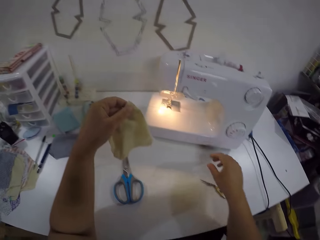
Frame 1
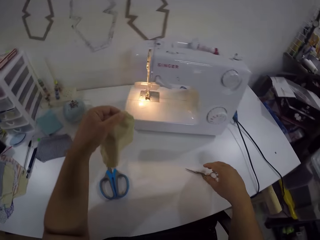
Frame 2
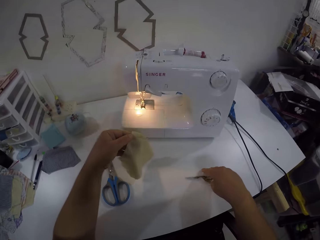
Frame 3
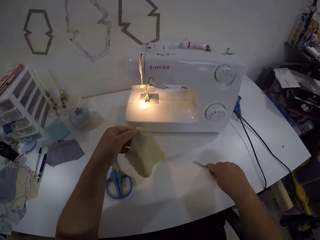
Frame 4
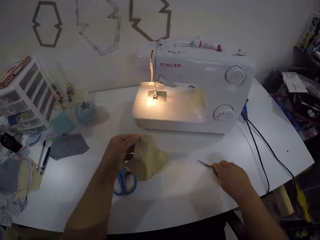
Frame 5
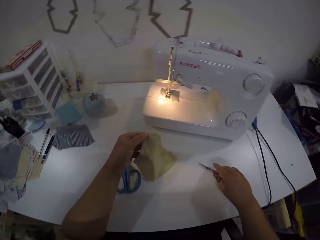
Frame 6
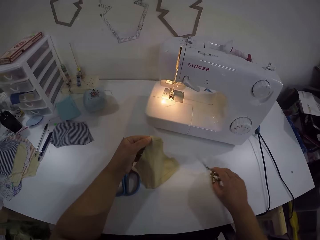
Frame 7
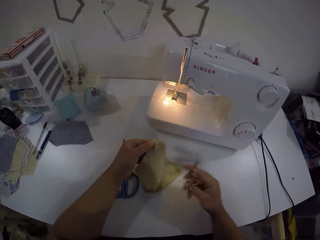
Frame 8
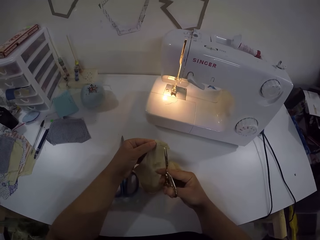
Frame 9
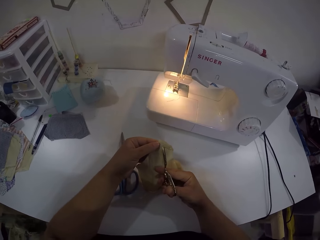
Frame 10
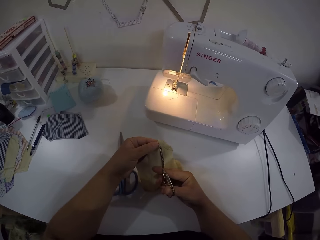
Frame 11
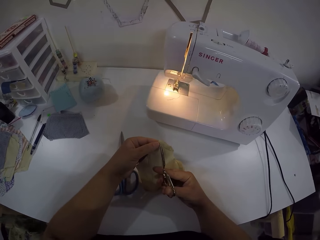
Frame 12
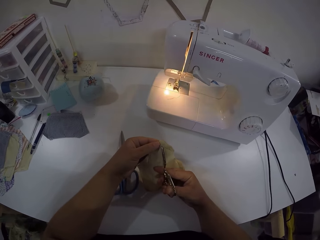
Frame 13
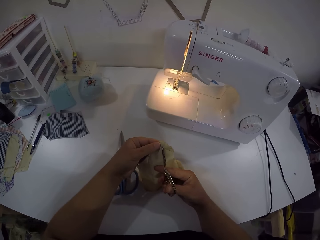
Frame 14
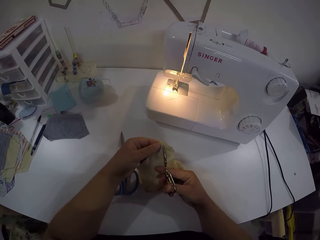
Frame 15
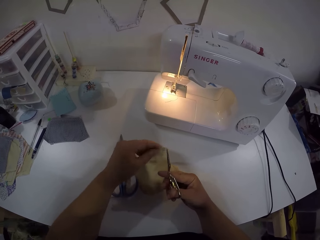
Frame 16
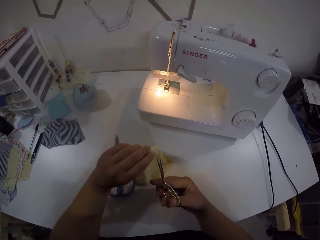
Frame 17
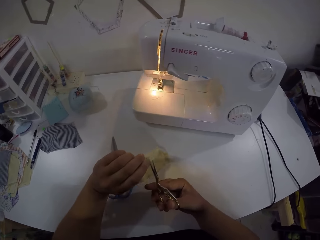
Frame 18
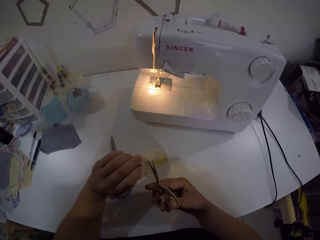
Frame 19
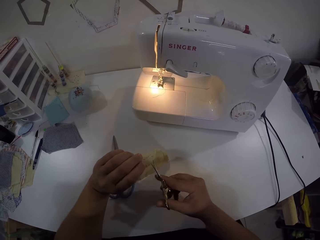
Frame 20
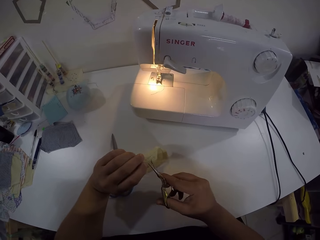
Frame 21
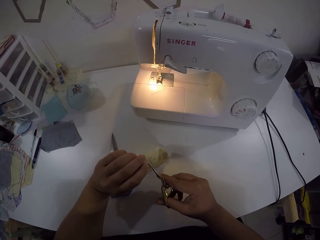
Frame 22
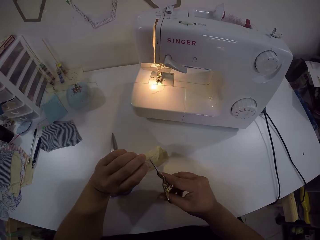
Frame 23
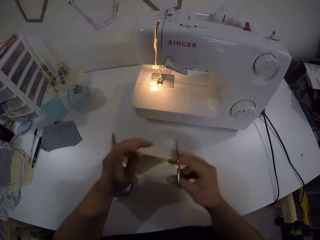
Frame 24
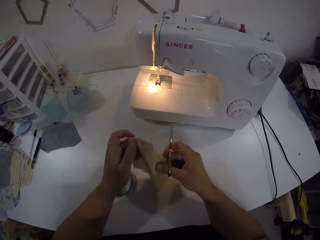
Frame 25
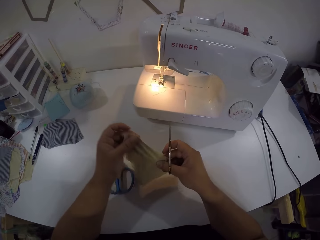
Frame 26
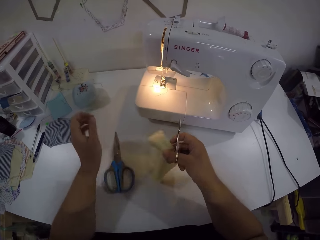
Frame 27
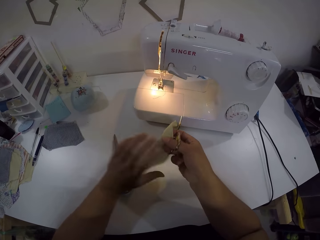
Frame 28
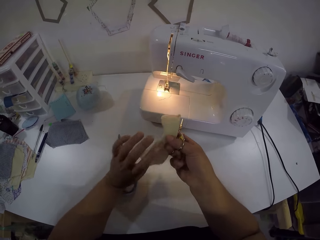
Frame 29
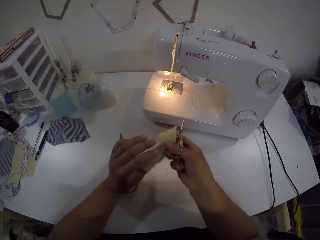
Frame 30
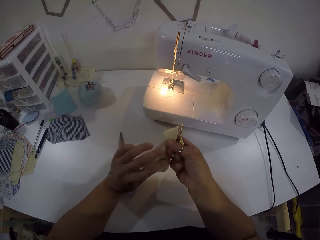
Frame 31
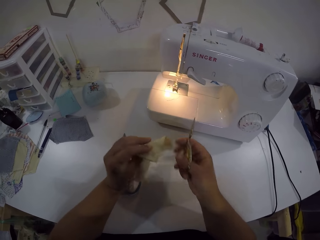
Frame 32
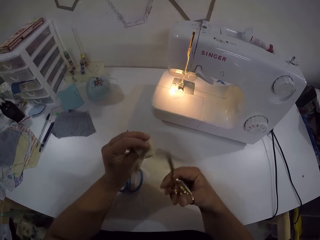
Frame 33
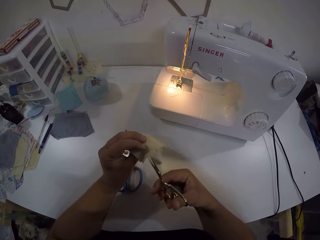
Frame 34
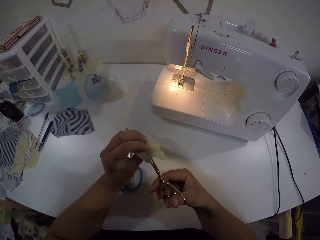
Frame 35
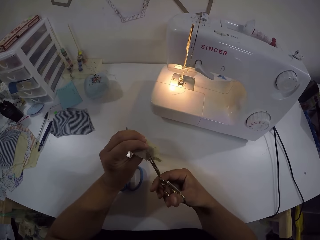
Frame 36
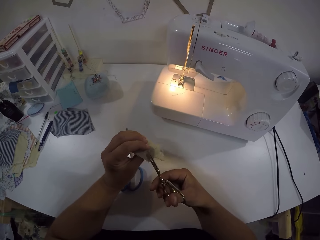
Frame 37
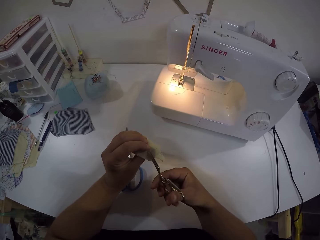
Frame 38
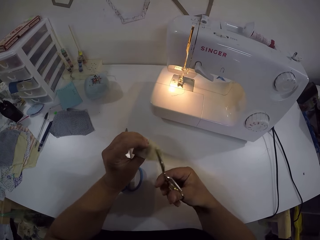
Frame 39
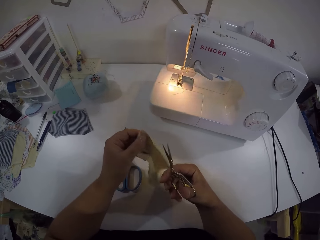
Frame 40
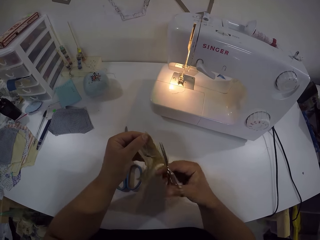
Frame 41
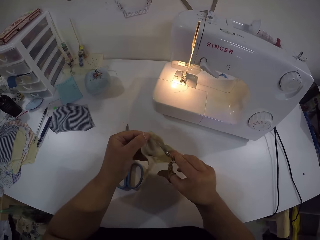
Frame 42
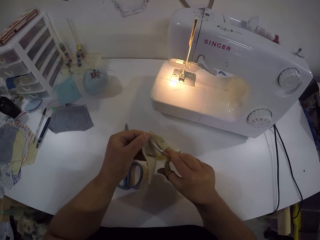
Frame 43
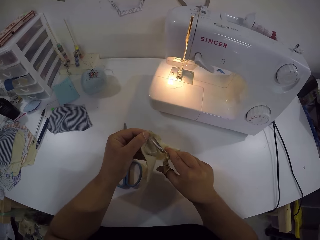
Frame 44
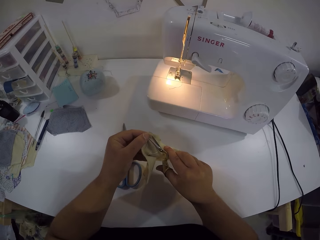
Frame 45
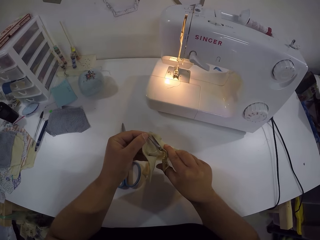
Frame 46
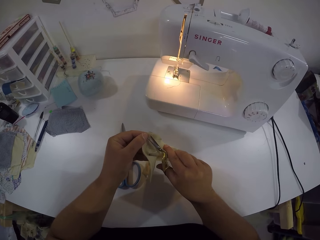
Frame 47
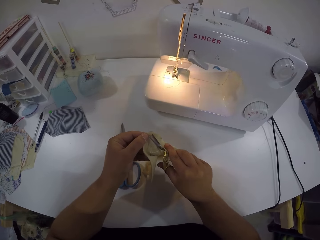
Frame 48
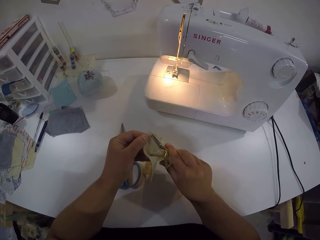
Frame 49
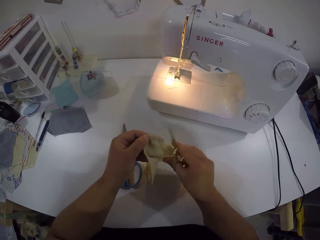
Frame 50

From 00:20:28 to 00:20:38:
The camera wearer moves the sewing machine on the table with her right hand. She picks up the scissors on the table with her right hand. She cuts off the thread on the cloth with the scissors in her right hand. She turns the cloth in her left hand. She cuts off the thread on the cloth with the scissors in her right hand. She turns the cloth with both hands. She turns the cloth with both hands again. She cuts off the thread on the cloth with the scissors in her right hand. She turns the cloth in her left hand. She cuts off the thread on the cloth with the scissors in her right hand.

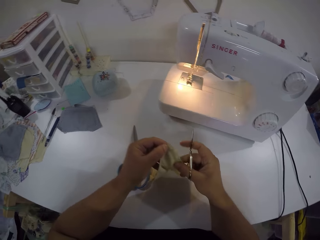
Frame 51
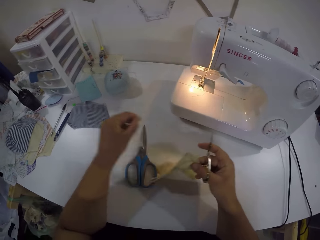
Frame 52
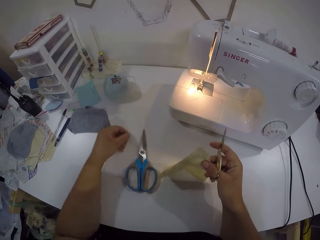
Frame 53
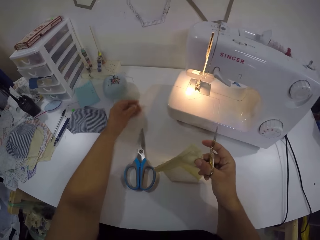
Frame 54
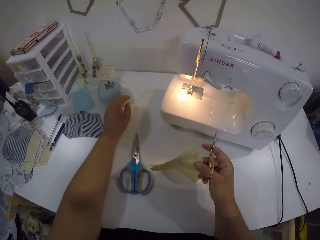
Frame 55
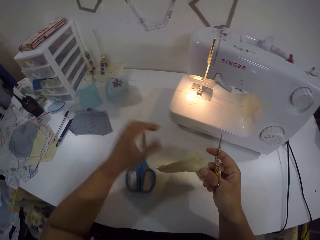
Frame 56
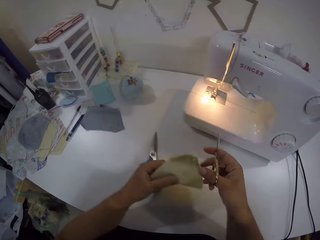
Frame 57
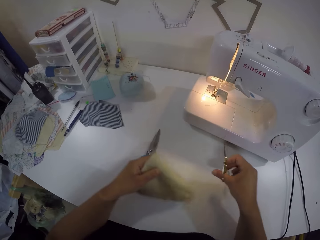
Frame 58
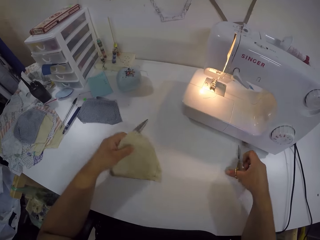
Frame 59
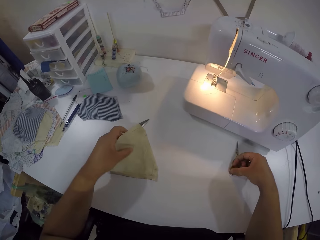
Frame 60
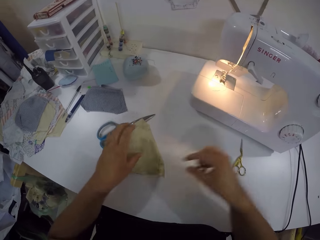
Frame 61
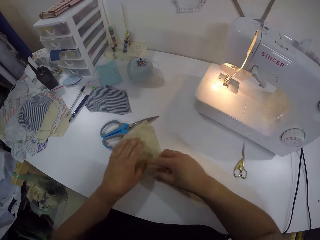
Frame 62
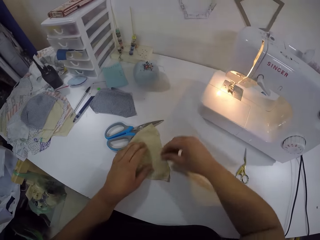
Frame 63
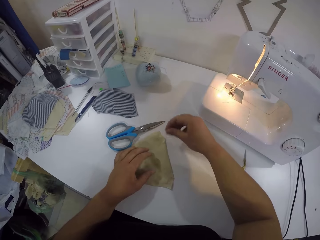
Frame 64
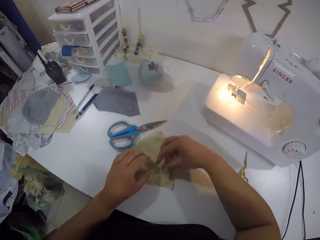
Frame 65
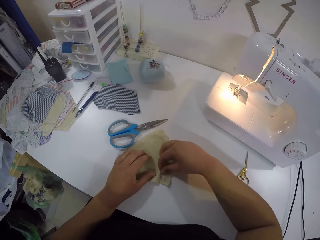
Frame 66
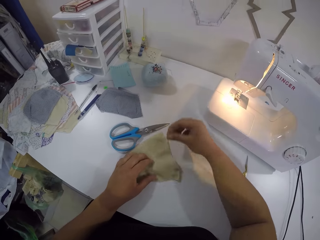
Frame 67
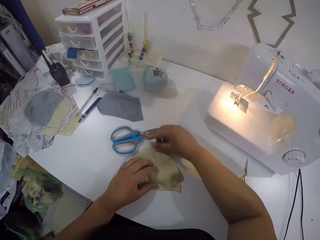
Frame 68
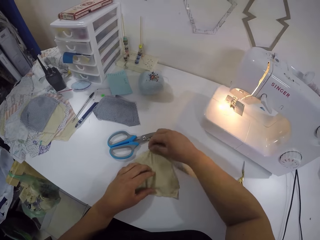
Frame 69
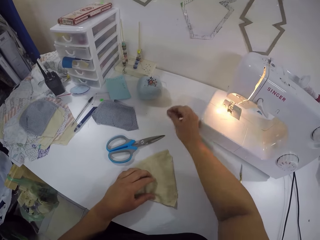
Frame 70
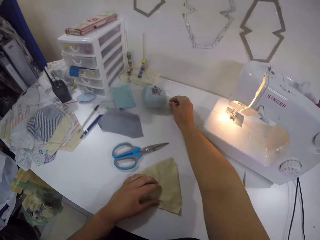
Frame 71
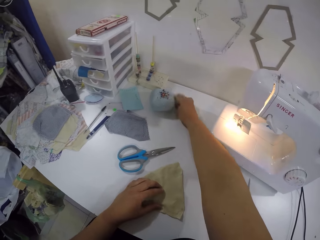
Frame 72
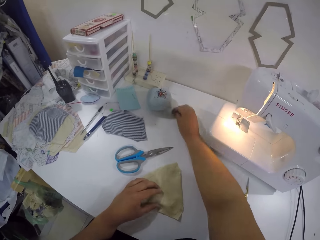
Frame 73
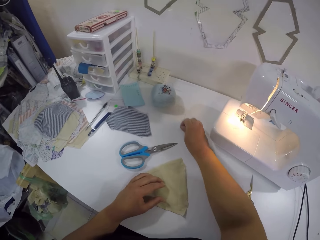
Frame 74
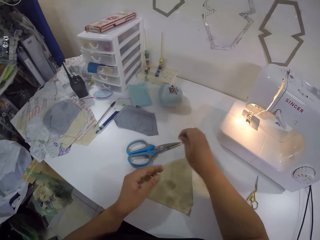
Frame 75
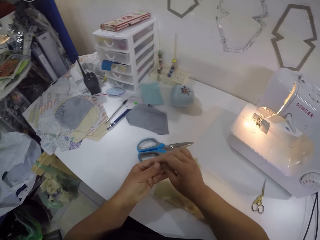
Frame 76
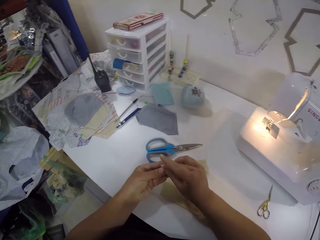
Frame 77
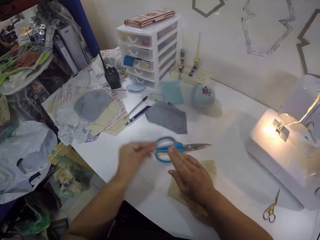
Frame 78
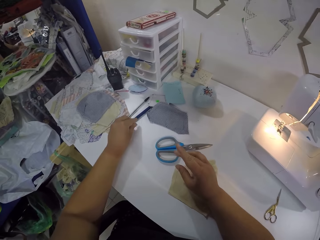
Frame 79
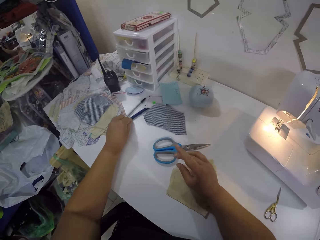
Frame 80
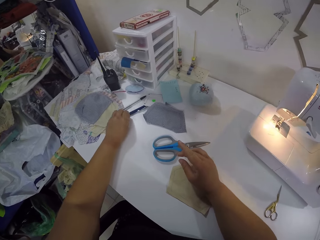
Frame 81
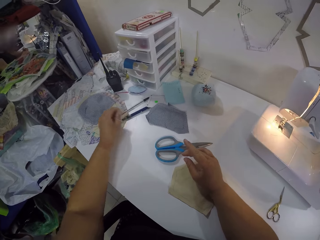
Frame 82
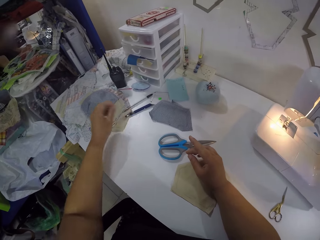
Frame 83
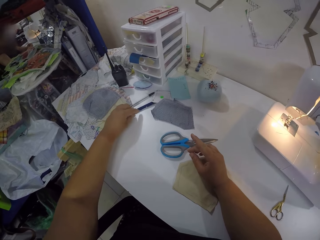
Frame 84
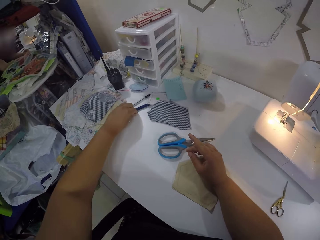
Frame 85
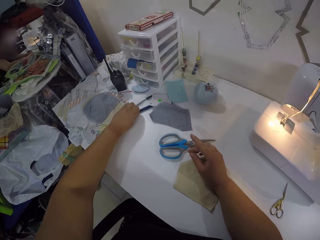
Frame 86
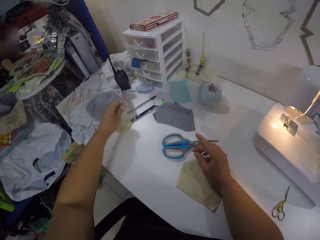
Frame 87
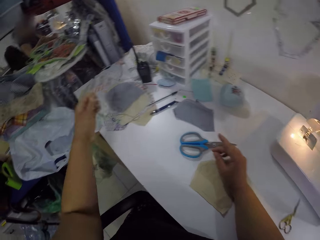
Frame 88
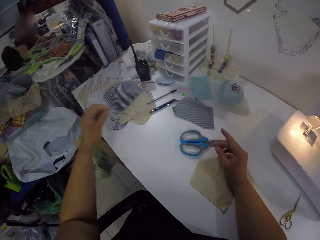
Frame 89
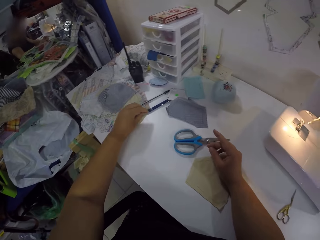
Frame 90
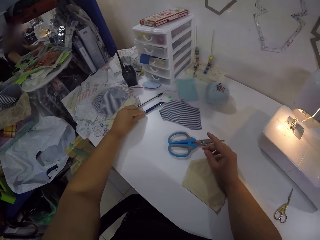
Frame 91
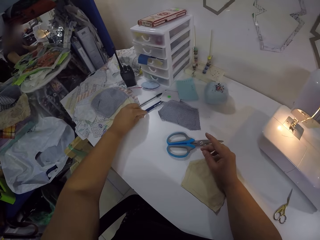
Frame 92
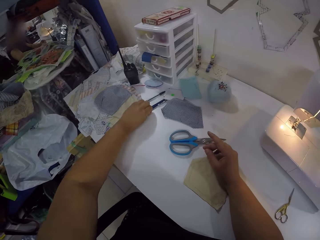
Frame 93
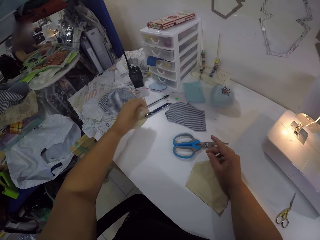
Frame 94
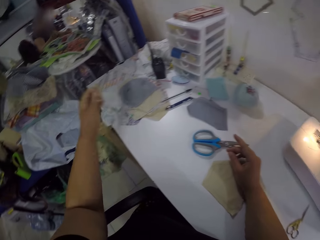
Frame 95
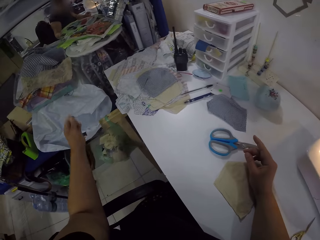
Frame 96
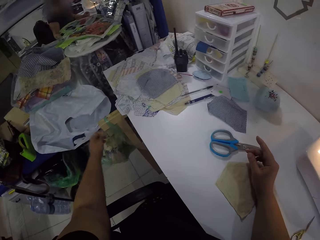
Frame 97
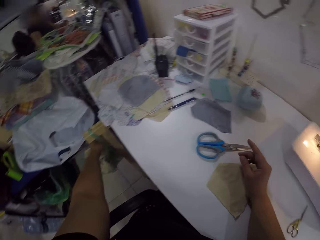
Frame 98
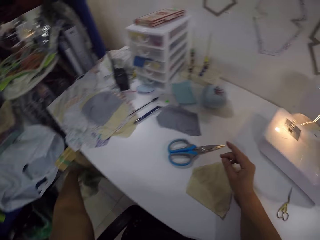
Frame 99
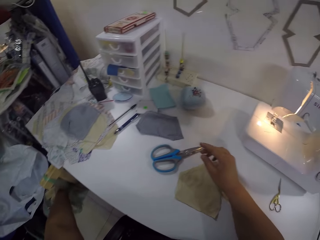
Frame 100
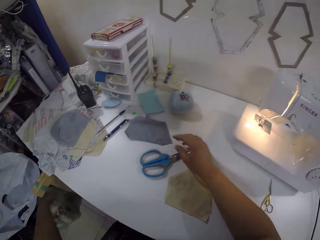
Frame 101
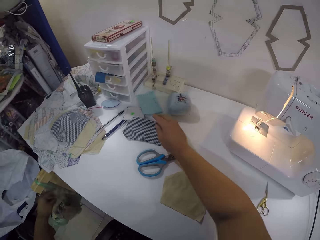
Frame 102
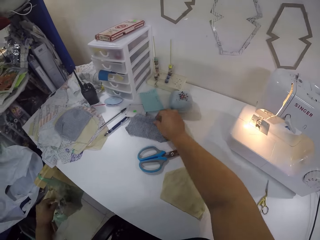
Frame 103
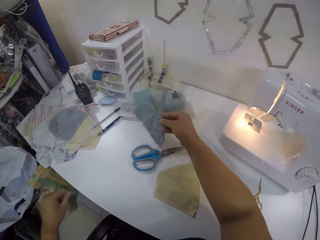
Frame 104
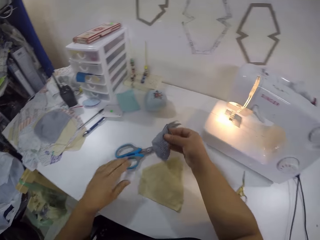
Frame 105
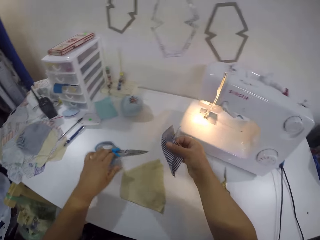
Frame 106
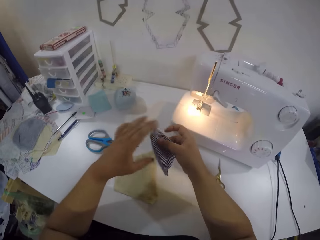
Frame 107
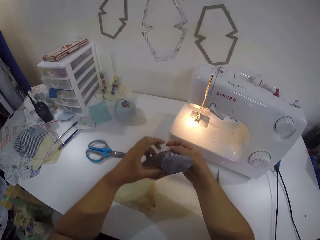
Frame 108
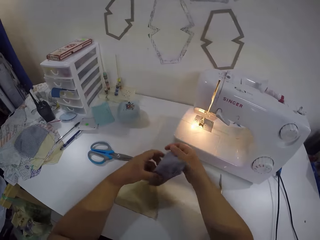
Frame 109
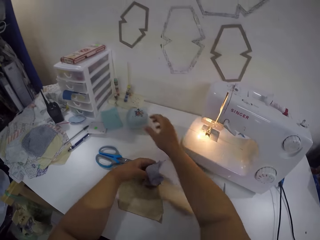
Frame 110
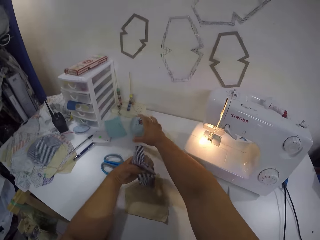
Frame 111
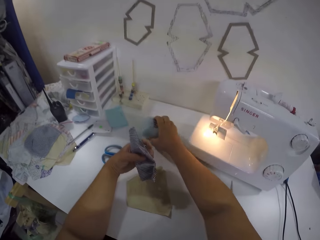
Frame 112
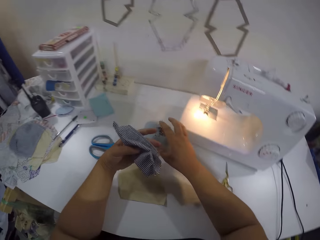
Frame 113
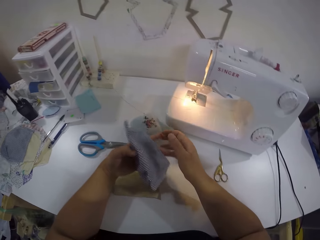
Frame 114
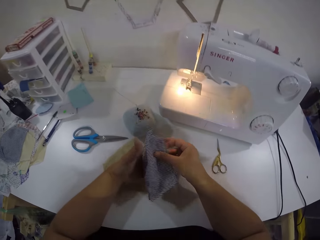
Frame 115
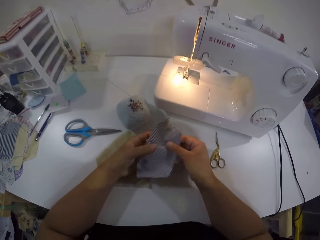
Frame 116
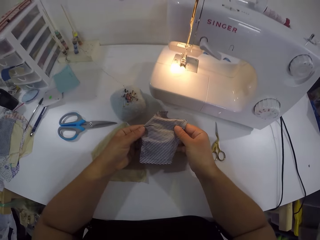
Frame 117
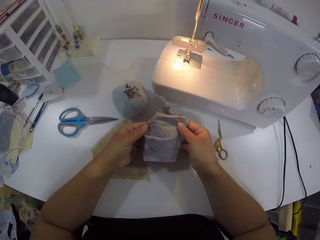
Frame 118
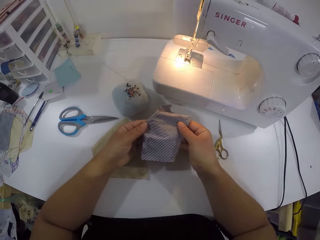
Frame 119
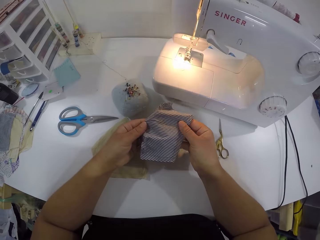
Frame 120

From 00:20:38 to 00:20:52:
The camera wearer moves the cloth to her right hand. She drops the thread on the table with her left hand. She moves the cloth to her left hand. She drops the scissors on the table with her right hand. She picks the thread from the cloth with her right hand repeatedly. She picks the thread from the table with her right hand. She moves the thread to her left hand. She picks the thread from the table with her left hand. She moves something. She picks the thread from the table with her left hand again. She throws the thread on the floor with her left hand. She picks up the first cloth from the table with her right hand. She moves the scissors on the table with her left hand. She moves the cloth to her left hand. She moves a pin cushion on the table with her right hand. She holds the cloth with both hands.
